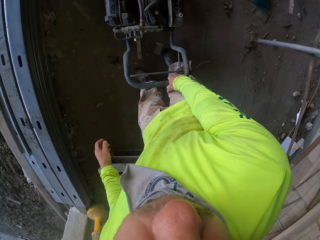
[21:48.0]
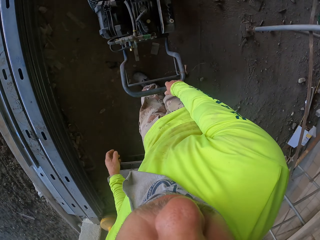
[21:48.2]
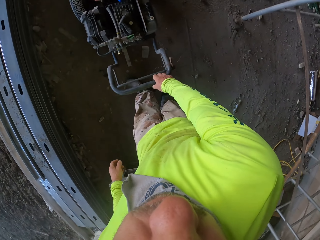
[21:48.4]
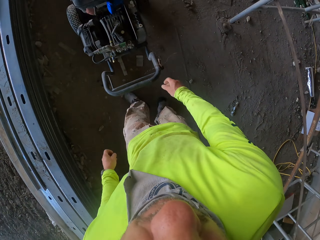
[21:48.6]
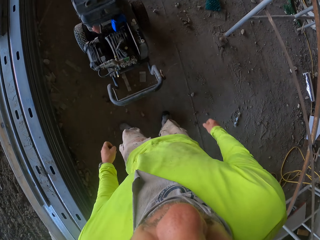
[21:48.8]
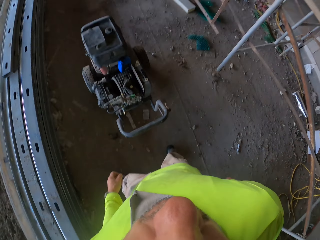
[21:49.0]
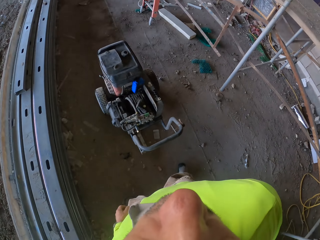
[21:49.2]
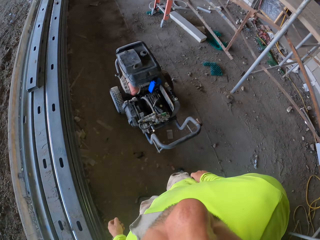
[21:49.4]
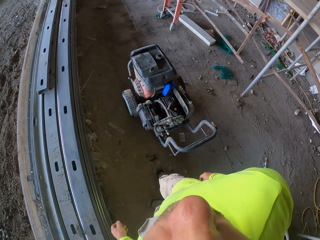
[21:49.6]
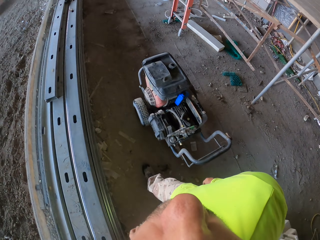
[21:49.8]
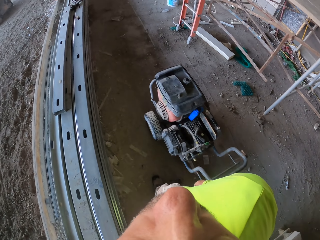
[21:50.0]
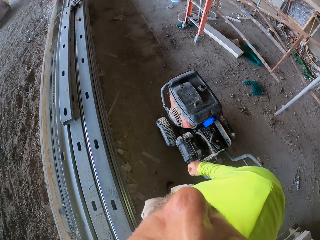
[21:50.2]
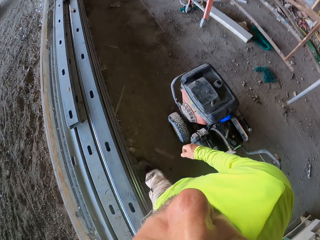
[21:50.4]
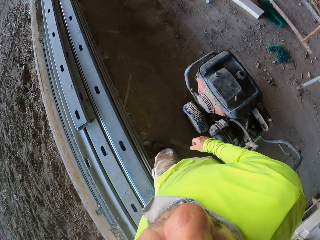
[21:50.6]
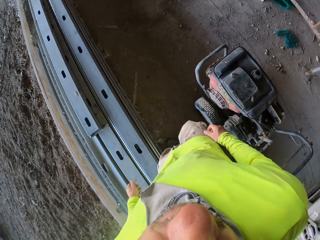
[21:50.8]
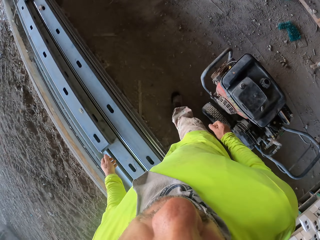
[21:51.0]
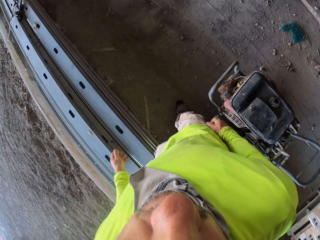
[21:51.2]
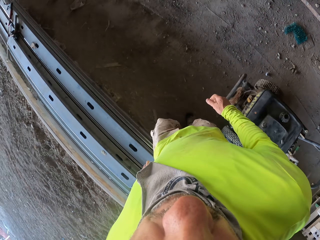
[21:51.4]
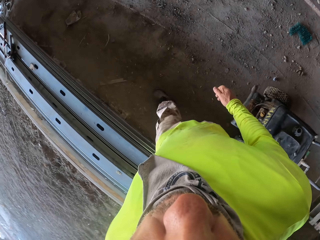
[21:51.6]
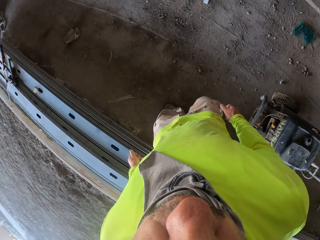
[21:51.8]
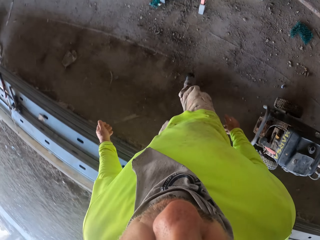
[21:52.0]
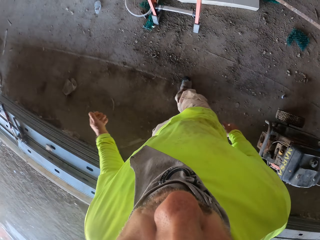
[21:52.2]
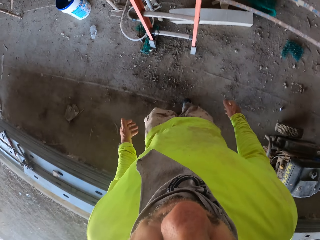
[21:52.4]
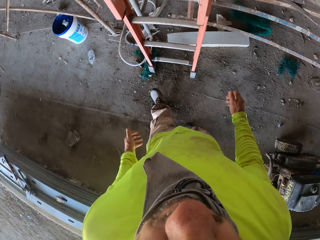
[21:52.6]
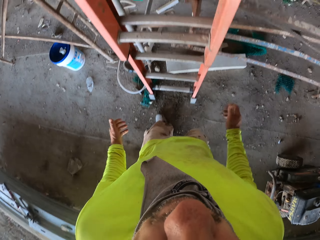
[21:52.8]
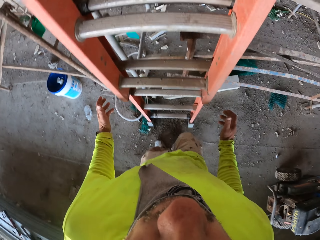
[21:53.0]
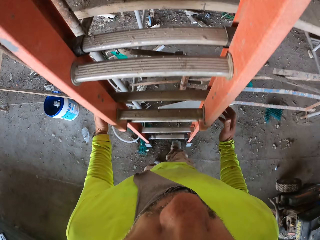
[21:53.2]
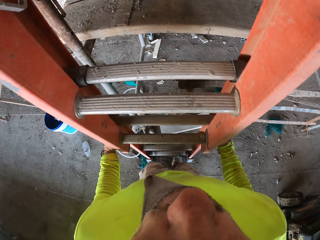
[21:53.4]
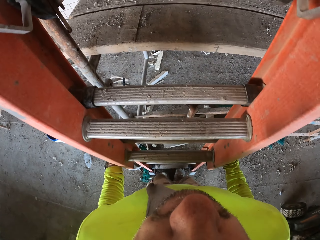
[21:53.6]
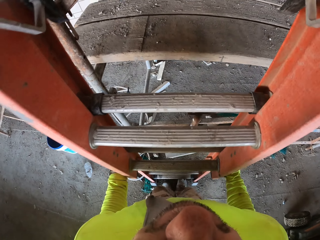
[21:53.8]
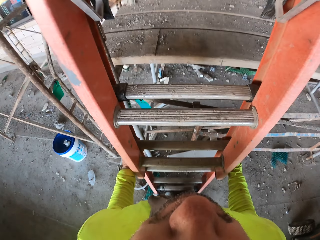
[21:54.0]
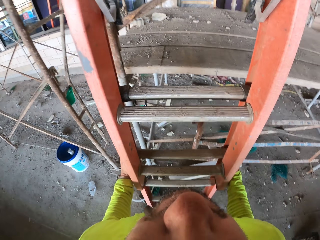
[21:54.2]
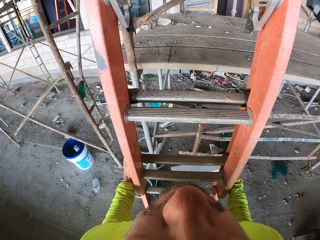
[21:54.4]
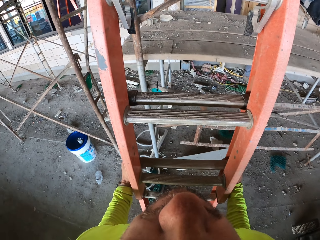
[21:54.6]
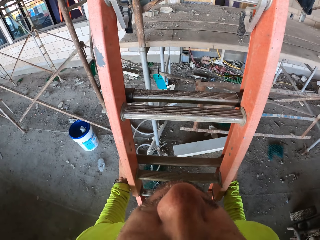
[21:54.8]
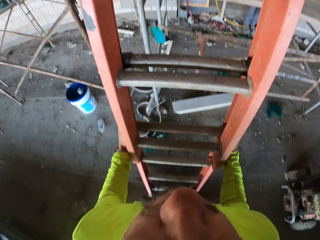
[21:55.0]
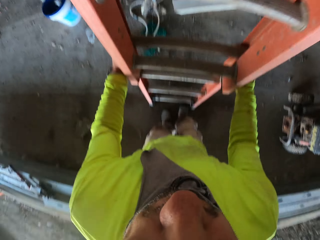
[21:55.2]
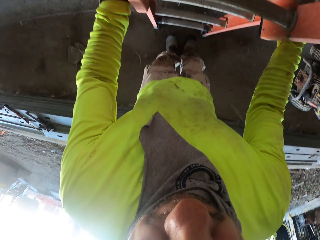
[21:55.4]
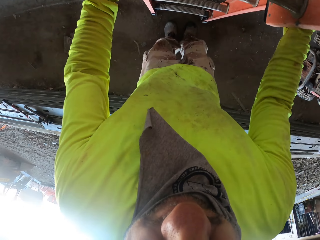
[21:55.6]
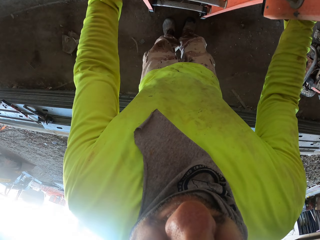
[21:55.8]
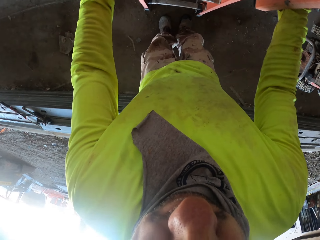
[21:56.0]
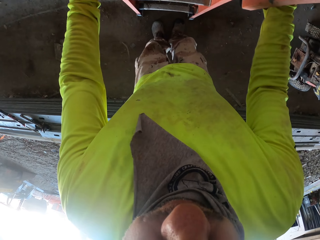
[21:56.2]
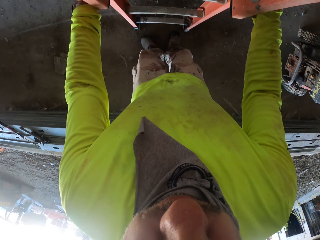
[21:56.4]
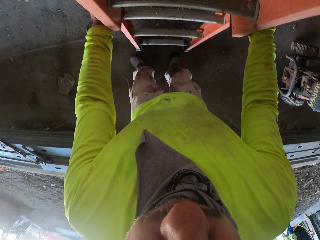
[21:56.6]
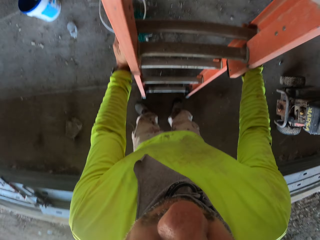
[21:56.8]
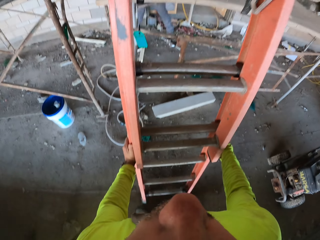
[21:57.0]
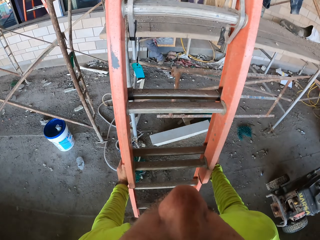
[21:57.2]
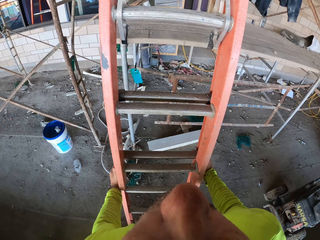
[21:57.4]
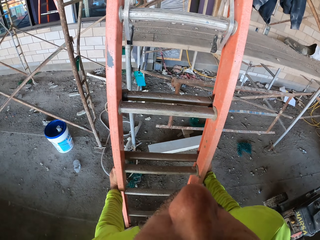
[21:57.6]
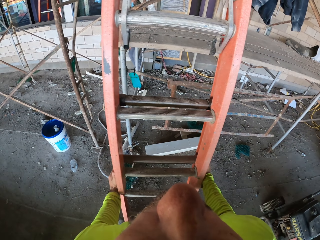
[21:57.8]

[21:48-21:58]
The camera wearer walks around the construction site. They stand up. They move a ladder. They take the ladder.

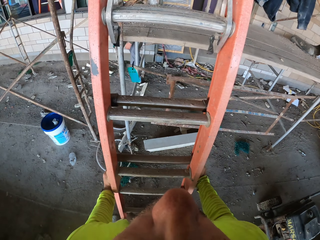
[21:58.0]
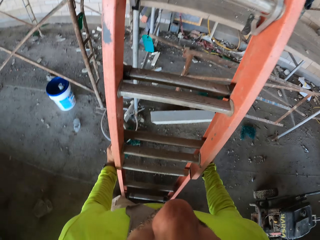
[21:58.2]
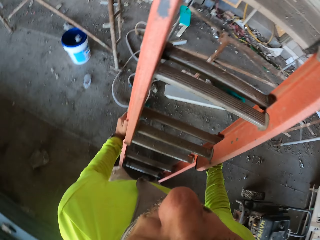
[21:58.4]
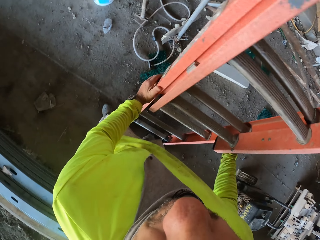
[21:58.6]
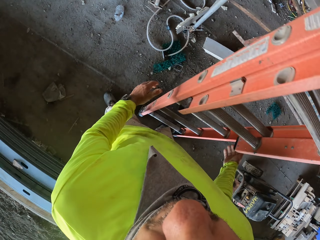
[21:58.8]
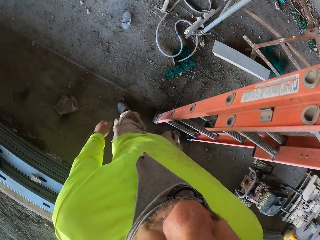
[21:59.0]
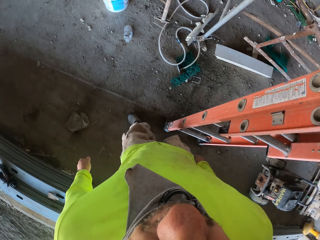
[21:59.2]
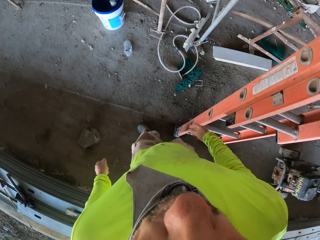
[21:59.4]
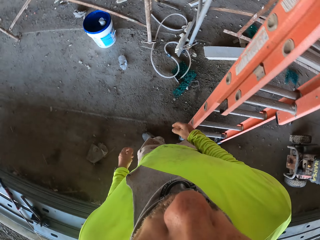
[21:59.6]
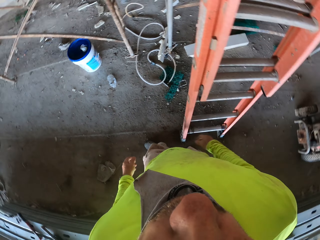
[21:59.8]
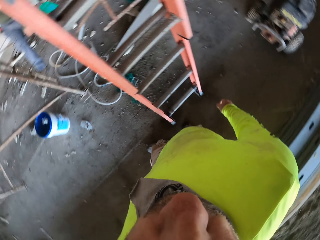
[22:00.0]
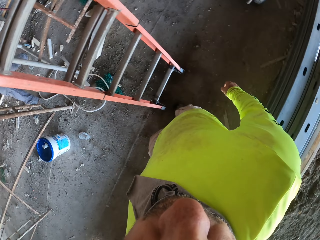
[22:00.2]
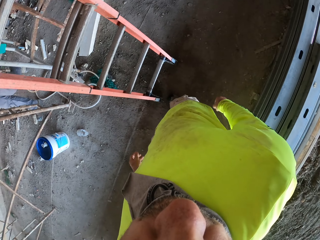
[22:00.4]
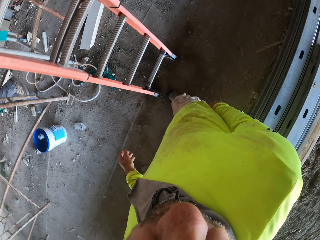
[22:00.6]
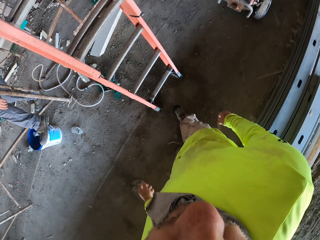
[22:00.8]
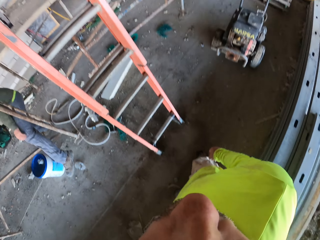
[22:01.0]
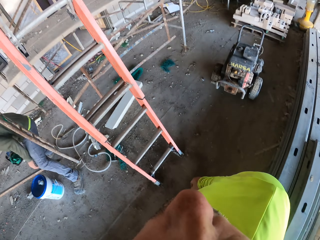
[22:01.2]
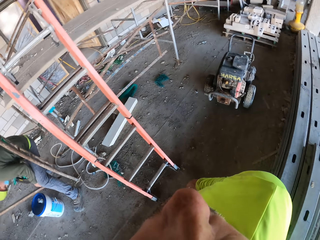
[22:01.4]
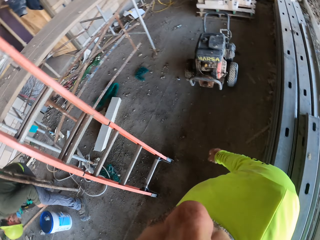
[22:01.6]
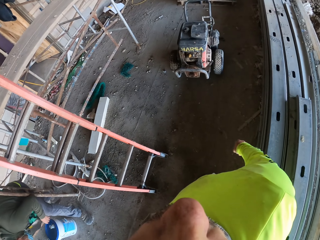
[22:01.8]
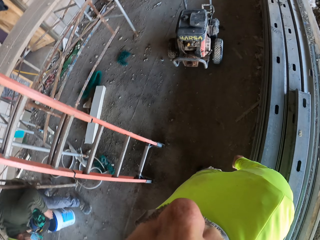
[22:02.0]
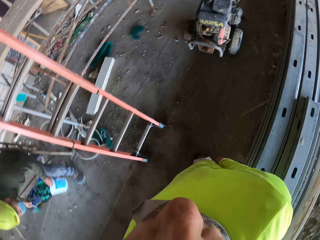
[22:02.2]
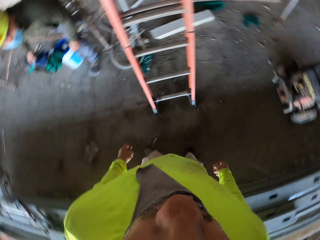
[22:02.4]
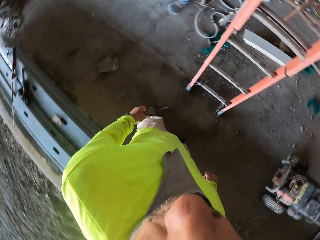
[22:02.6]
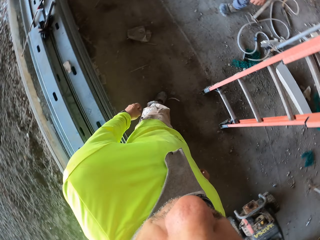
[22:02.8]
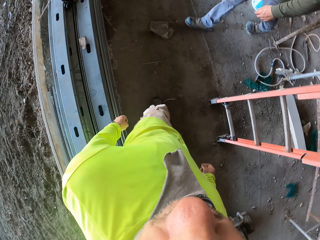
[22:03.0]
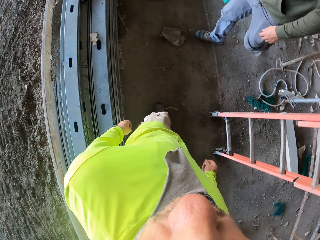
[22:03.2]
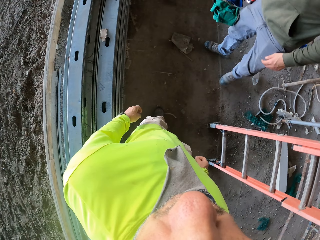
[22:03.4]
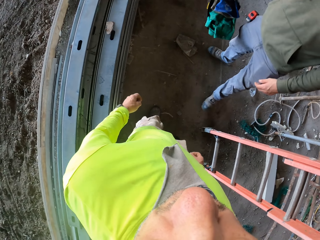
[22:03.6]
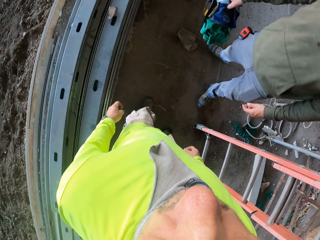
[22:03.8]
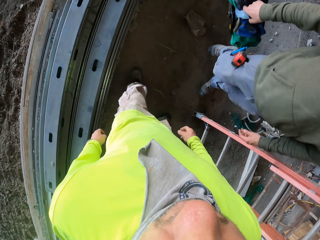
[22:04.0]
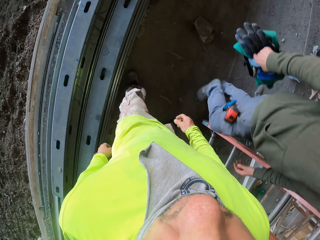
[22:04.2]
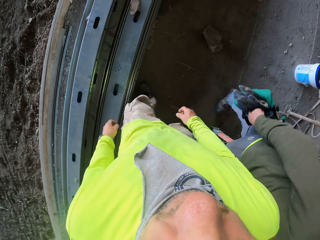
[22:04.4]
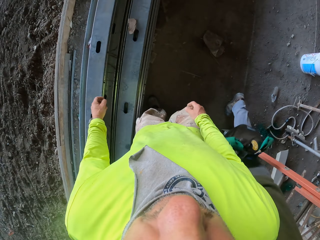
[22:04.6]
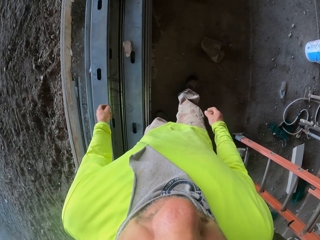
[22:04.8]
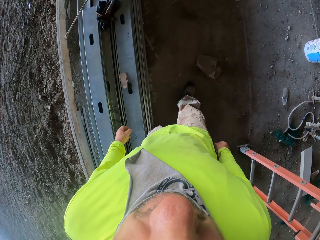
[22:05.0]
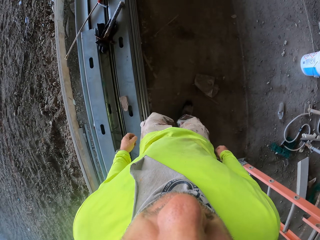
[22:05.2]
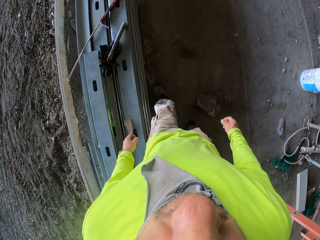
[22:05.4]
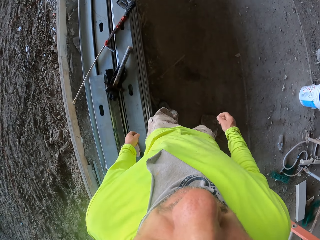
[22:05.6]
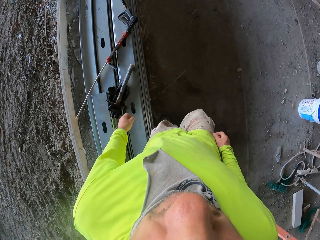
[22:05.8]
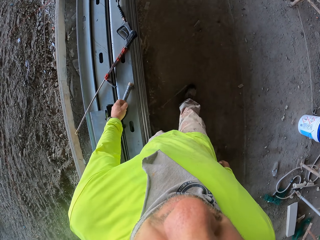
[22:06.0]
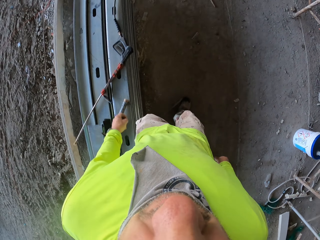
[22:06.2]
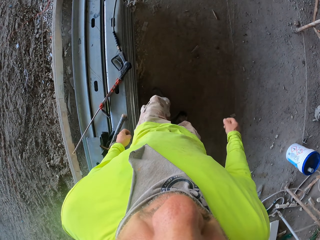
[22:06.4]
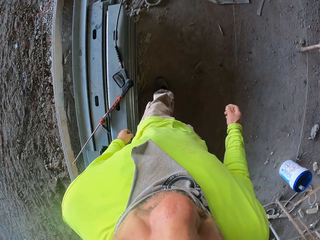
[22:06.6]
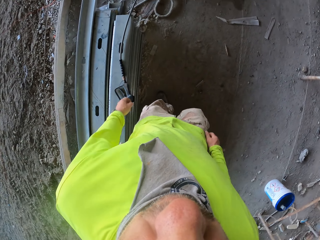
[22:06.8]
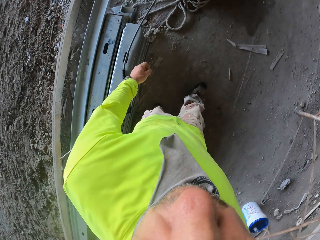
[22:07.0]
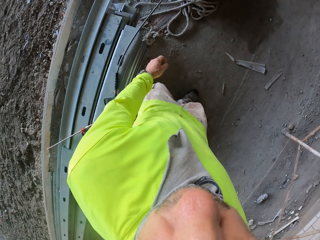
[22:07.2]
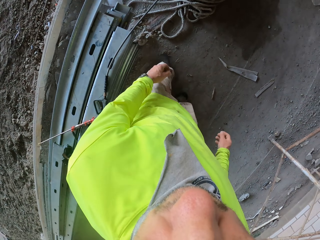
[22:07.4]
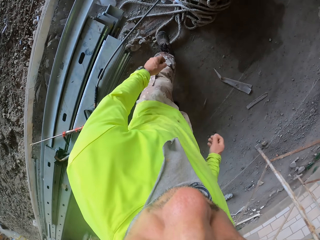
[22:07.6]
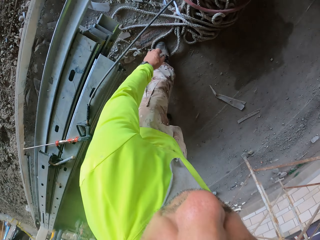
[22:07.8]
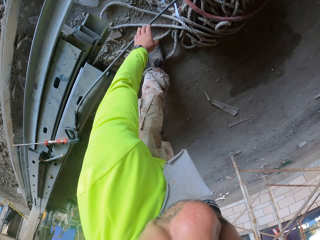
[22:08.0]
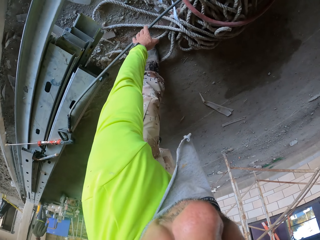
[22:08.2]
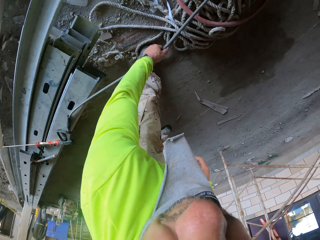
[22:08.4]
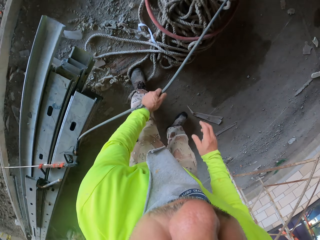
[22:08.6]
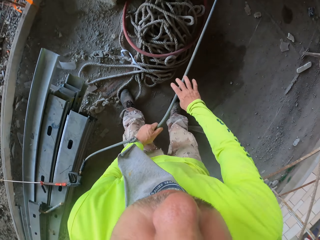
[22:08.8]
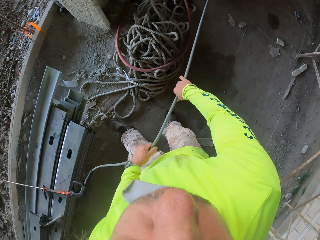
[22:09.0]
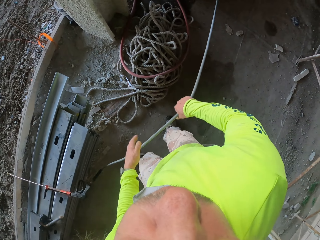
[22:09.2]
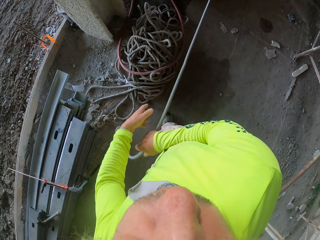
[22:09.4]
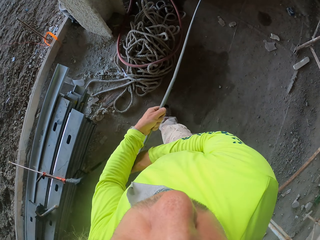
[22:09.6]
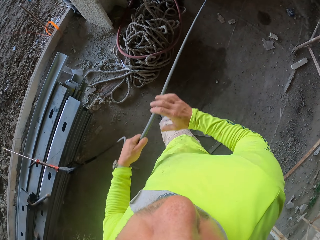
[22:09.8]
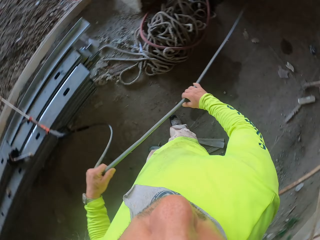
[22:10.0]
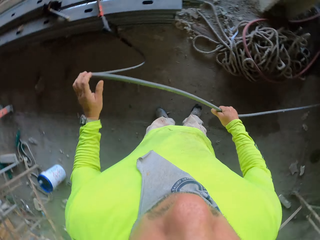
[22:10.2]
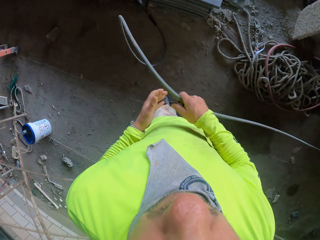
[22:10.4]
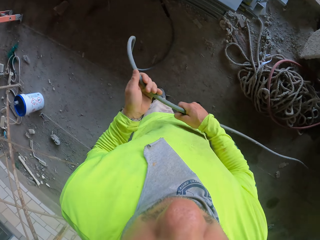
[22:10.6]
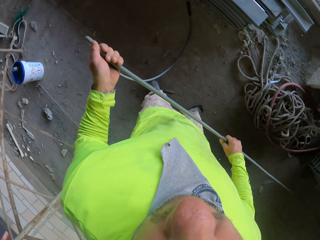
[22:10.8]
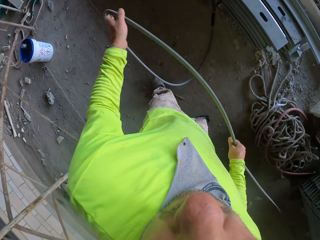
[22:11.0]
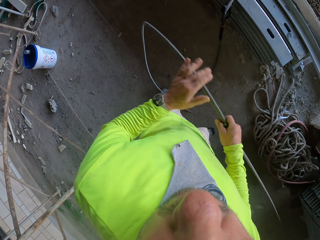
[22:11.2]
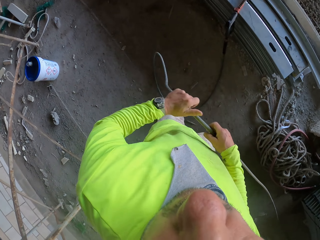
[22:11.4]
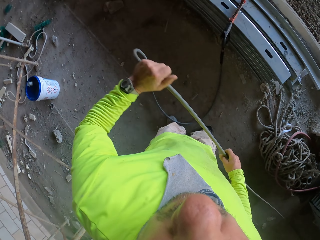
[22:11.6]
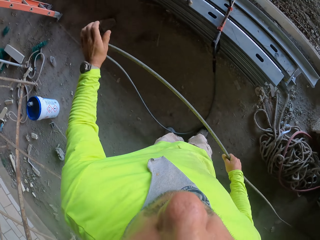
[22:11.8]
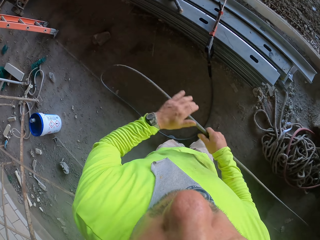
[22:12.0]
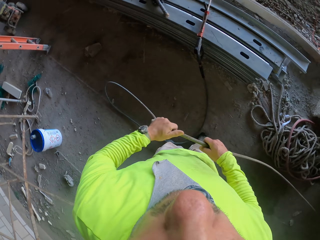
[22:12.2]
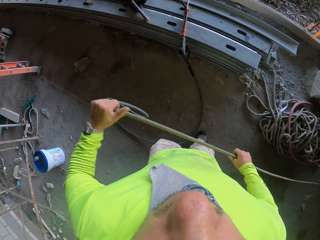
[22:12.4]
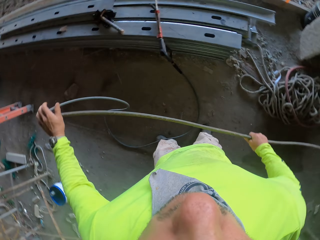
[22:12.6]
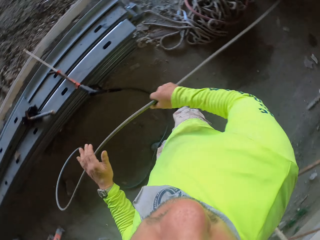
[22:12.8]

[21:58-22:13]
The camera wearer looks around the construction site. They walk around the house. They straighten the pipe. They pull a wire.
